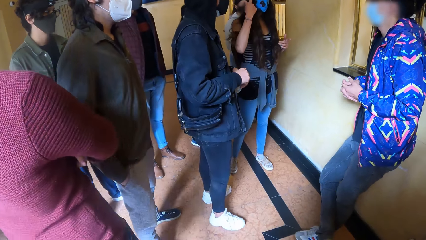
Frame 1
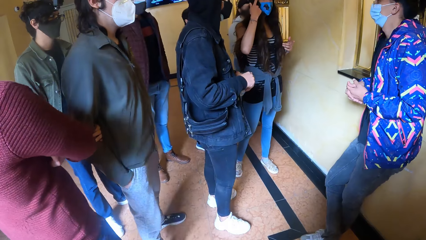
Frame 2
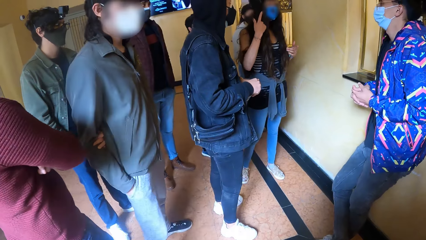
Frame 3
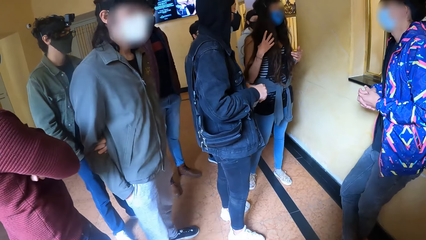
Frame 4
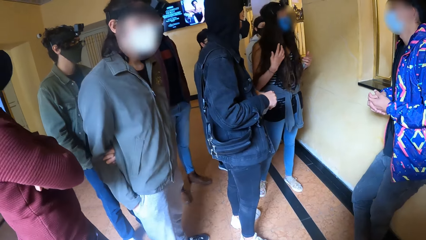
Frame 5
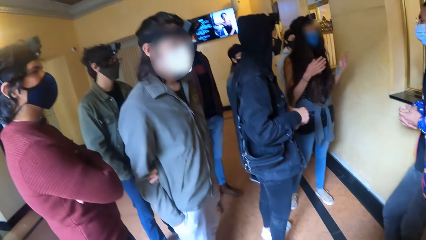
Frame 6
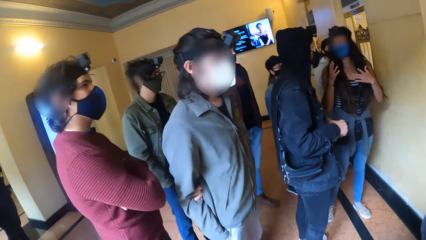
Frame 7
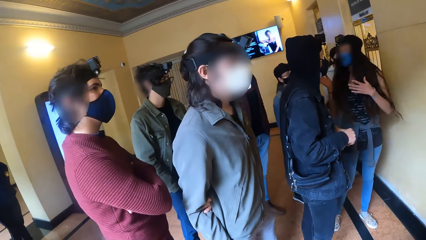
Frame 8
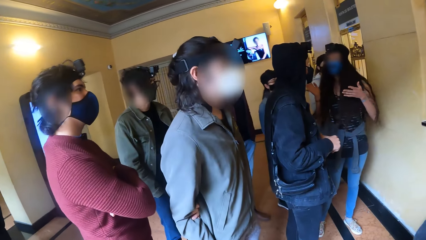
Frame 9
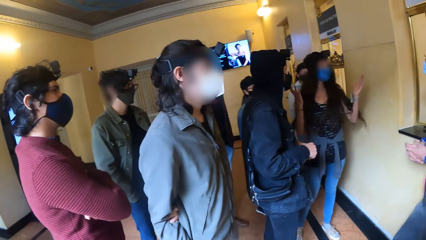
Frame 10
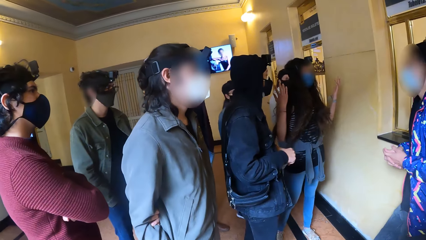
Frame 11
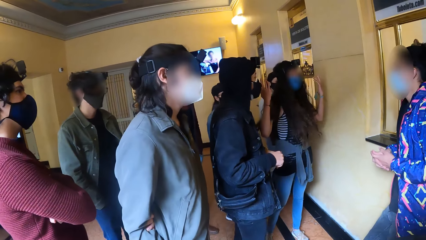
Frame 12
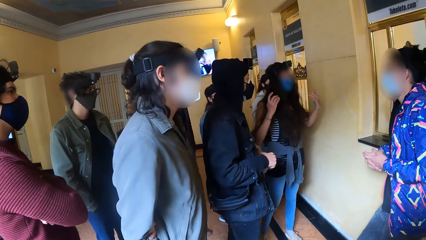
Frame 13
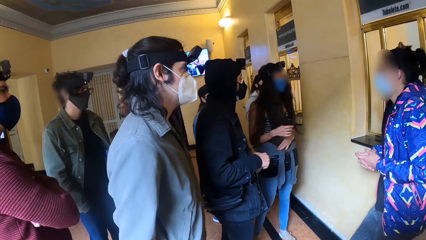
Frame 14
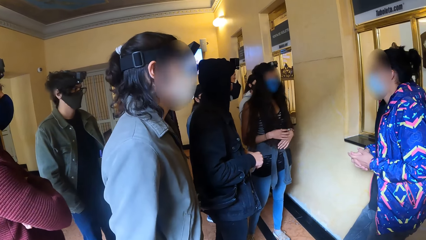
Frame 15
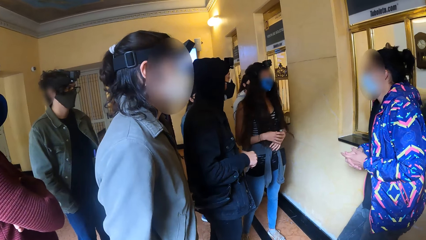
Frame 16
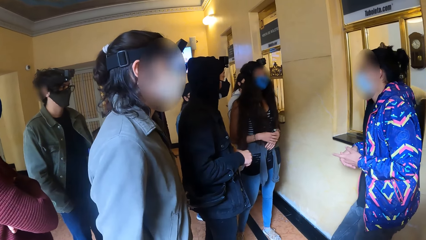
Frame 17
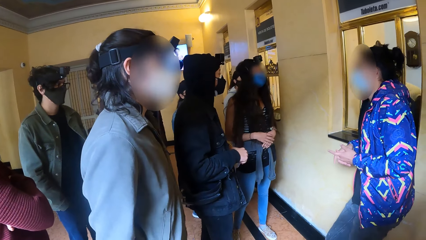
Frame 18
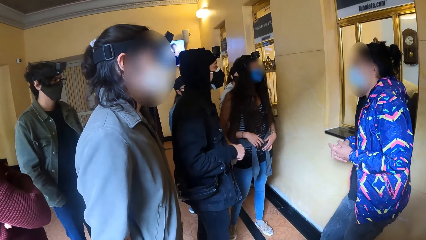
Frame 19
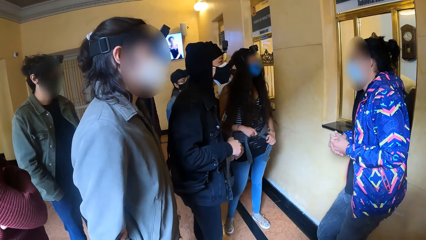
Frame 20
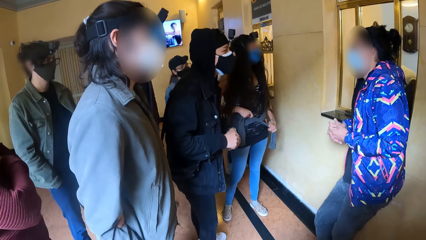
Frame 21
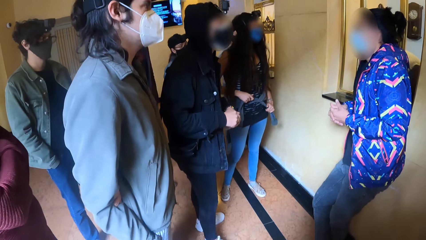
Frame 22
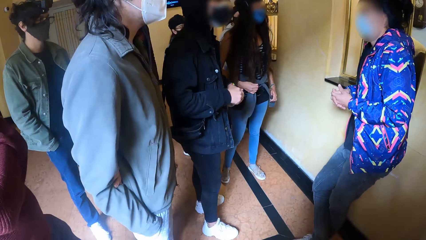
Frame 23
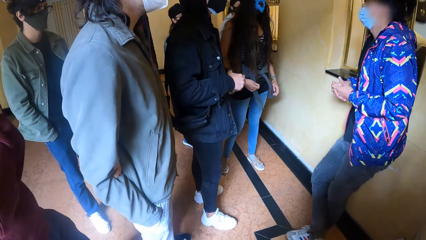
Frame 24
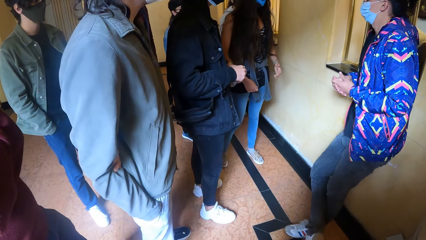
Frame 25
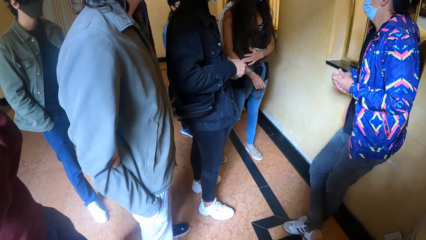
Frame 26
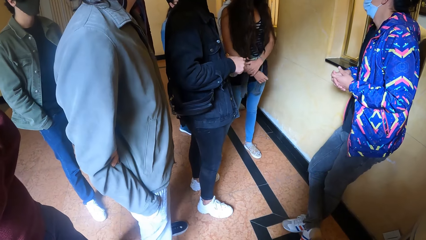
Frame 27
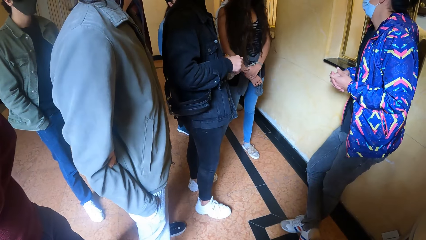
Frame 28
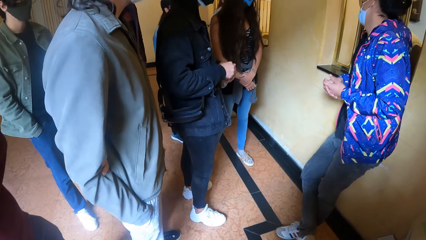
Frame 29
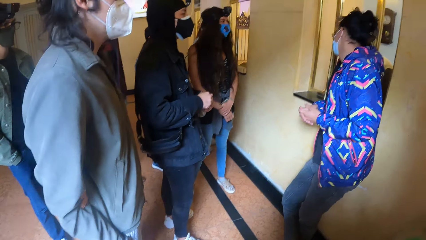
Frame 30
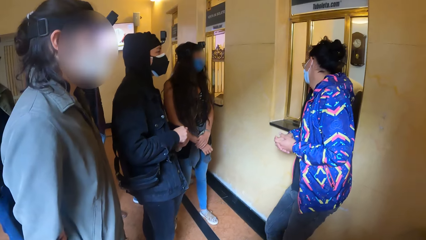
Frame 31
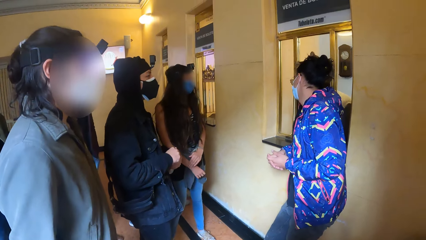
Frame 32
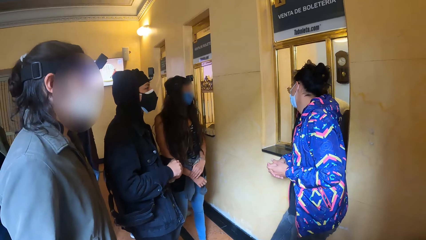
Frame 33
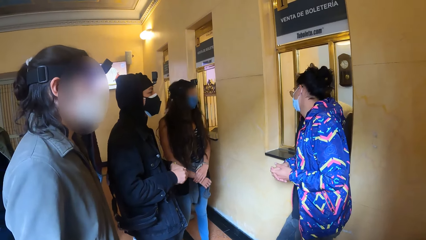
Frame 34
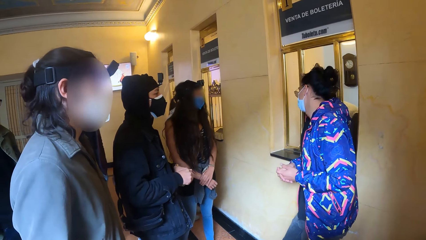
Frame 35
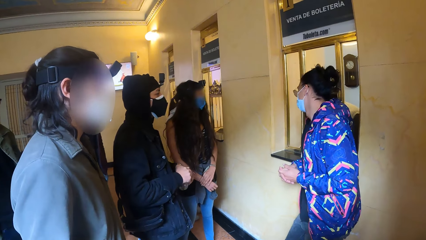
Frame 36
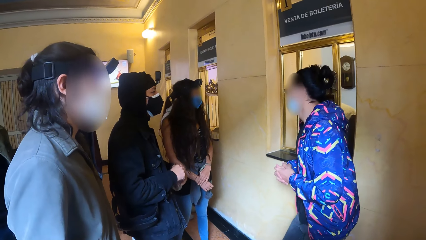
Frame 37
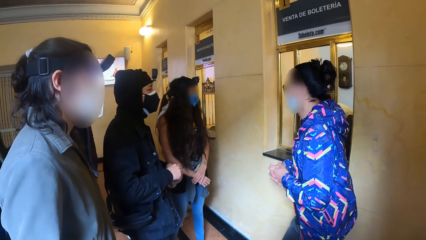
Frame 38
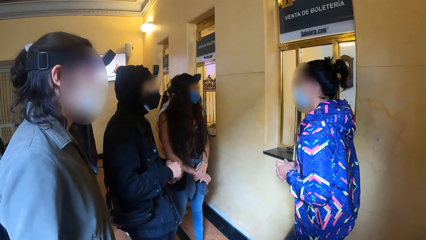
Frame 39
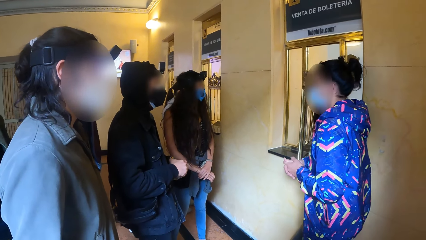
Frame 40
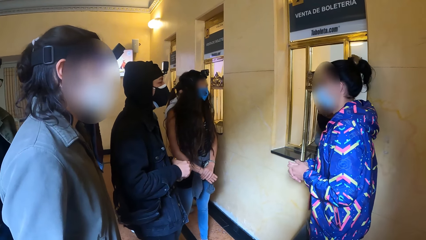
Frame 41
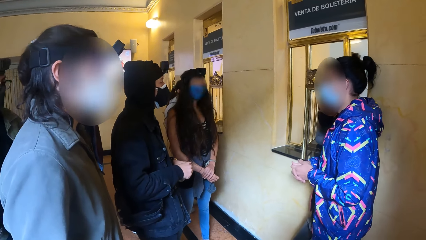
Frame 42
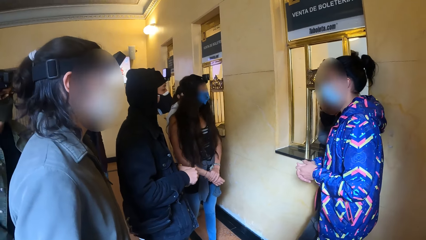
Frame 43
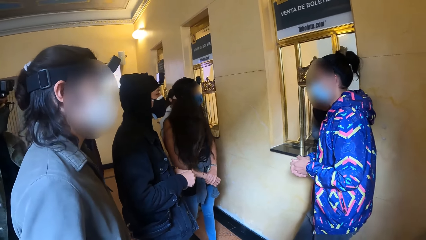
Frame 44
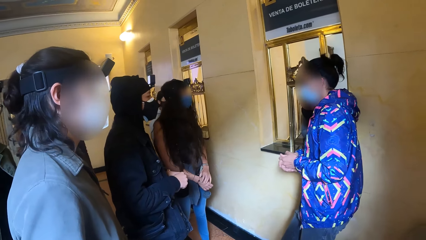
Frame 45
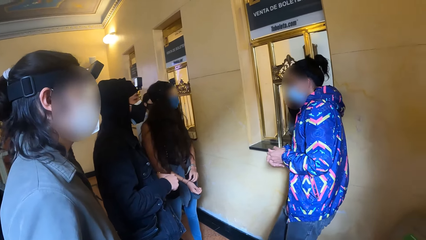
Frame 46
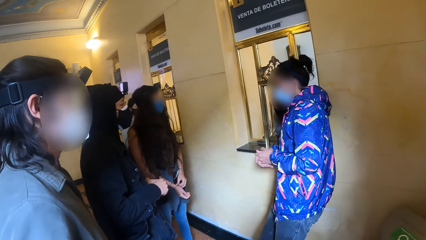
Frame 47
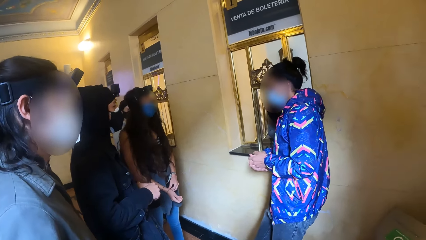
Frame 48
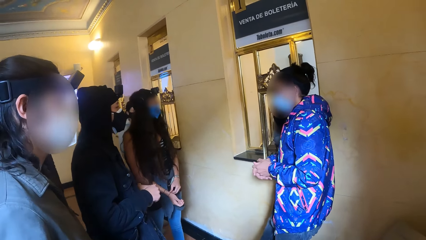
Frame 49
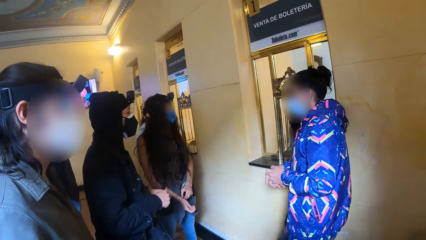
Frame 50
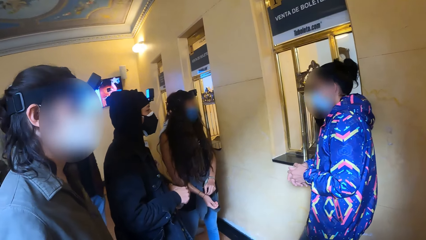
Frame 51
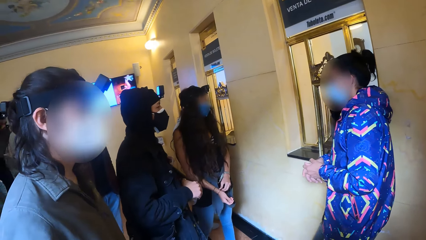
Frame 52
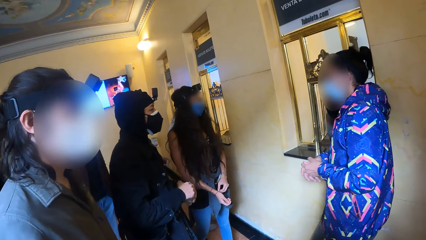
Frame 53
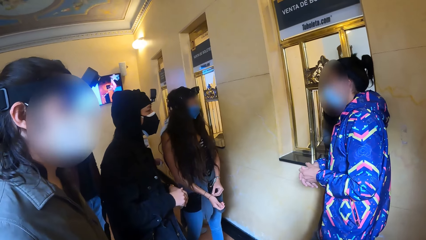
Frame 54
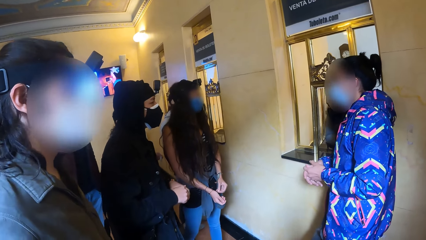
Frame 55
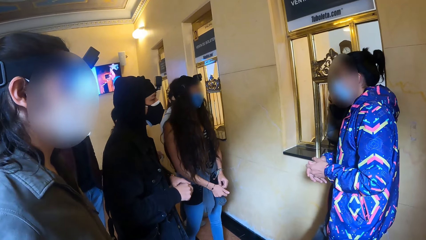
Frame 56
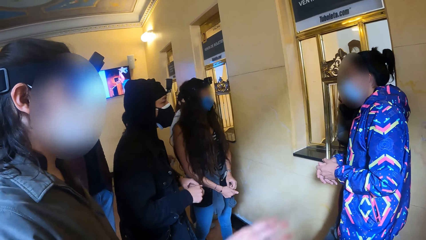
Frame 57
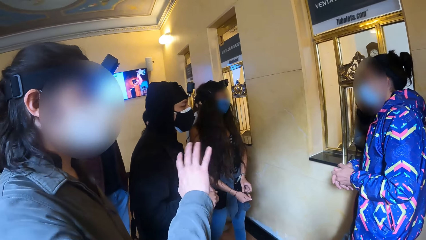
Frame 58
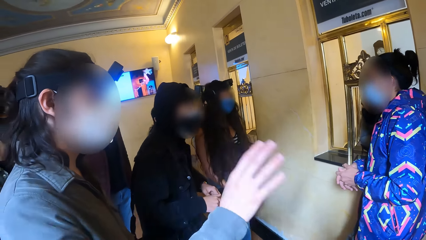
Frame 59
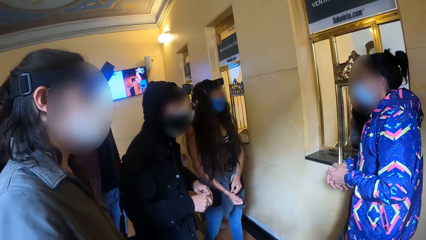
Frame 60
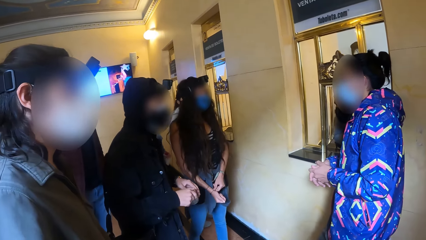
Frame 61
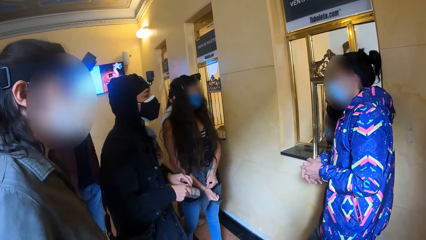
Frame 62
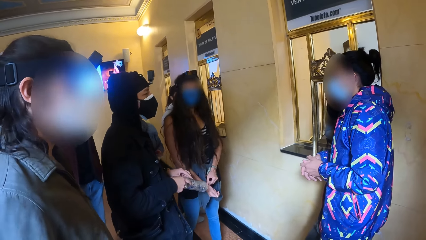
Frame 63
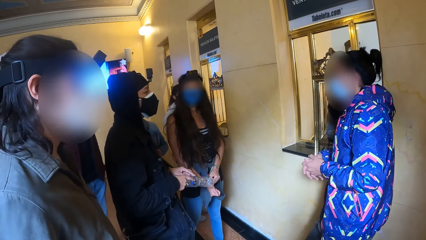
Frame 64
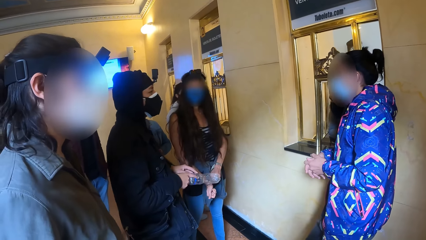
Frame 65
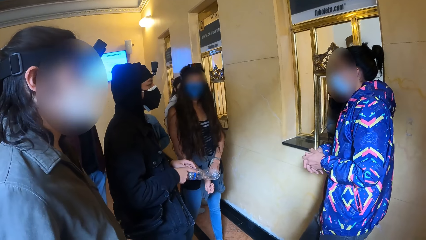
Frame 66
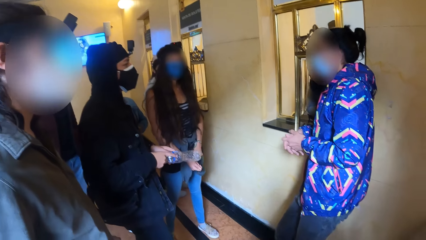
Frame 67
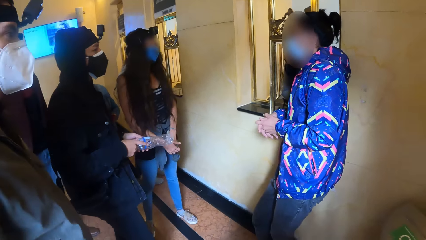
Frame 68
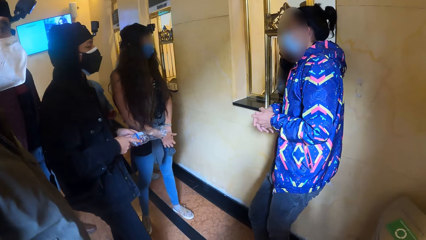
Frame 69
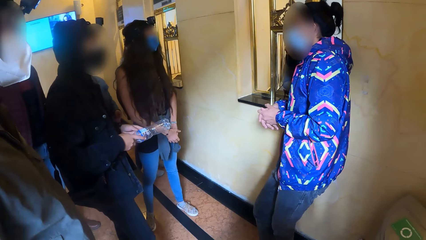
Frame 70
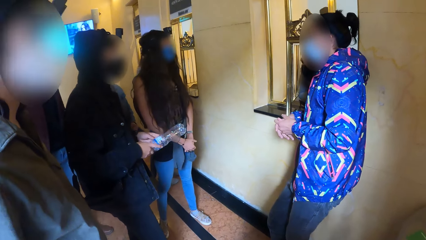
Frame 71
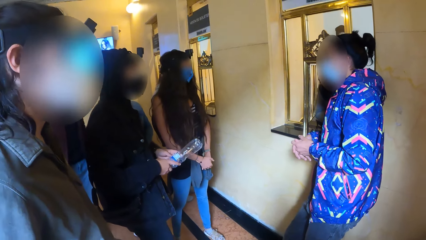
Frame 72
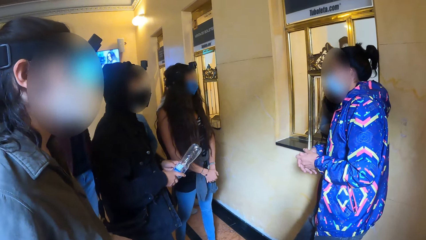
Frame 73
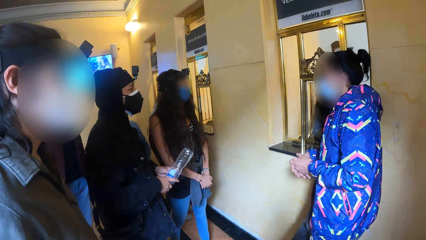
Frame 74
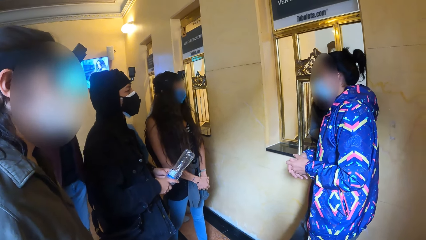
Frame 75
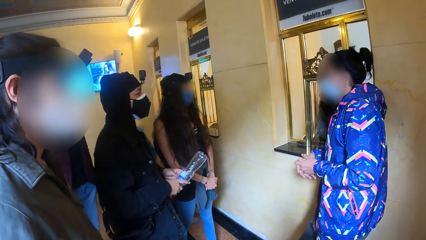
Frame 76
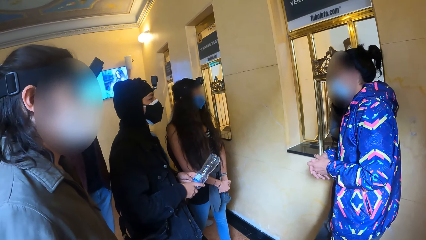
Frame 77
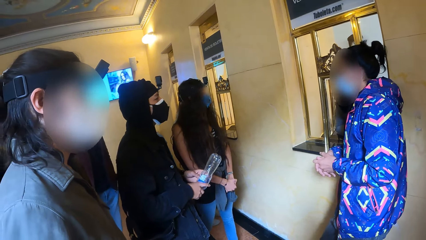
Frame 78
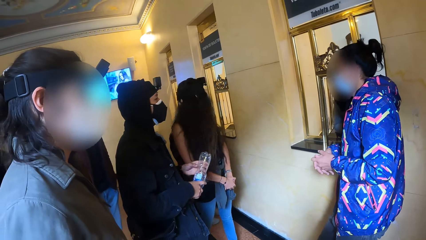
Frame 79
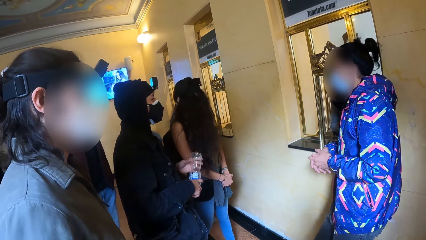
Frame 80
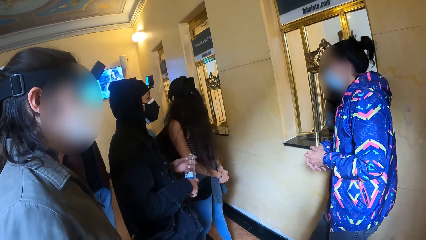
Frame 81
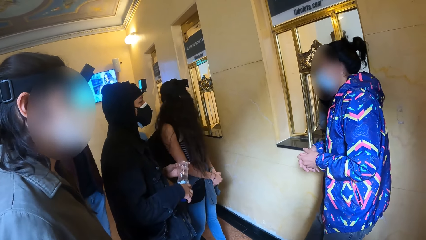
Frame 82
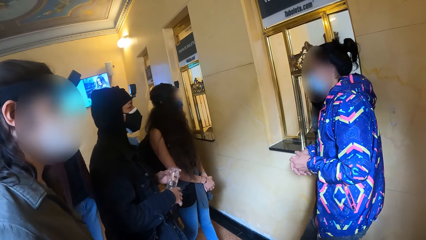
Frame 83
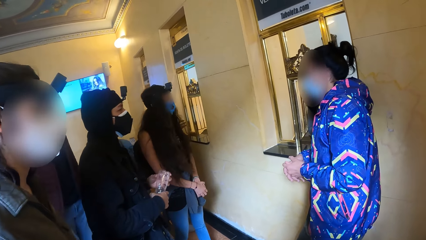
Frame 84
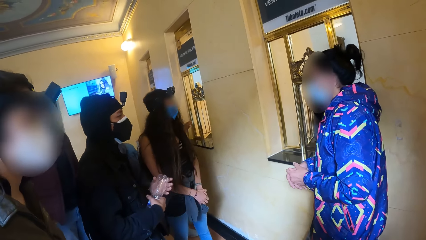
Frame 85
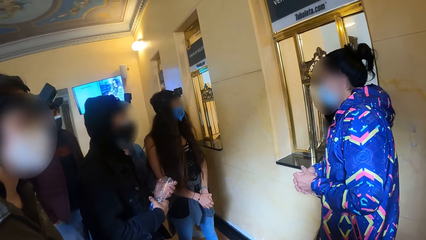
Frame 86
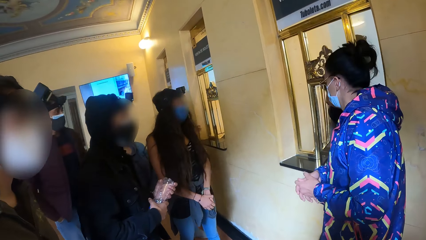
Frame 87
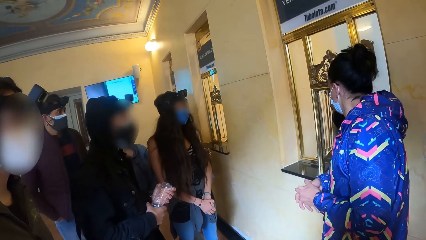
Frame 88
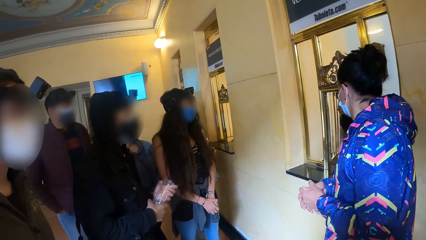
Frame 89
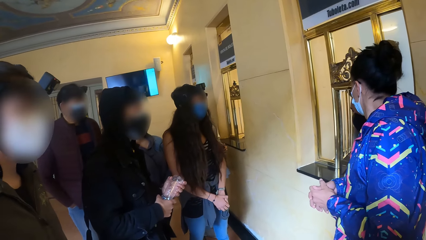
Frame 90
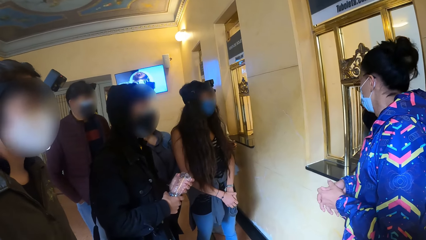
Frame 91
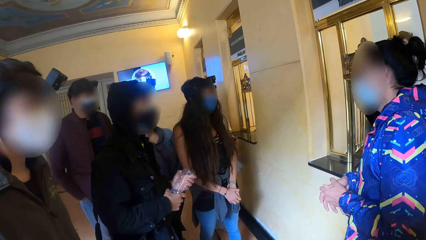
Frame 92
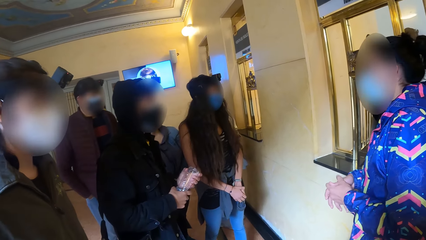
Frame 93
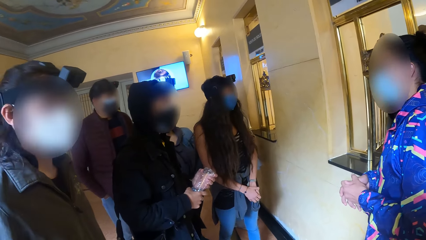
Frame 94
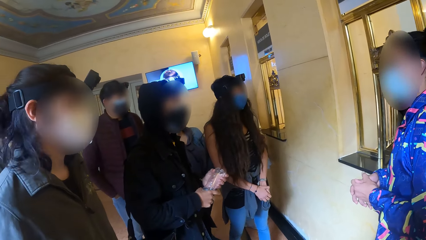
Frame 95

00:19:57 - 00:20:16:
The camera wearer stares at the counter.
